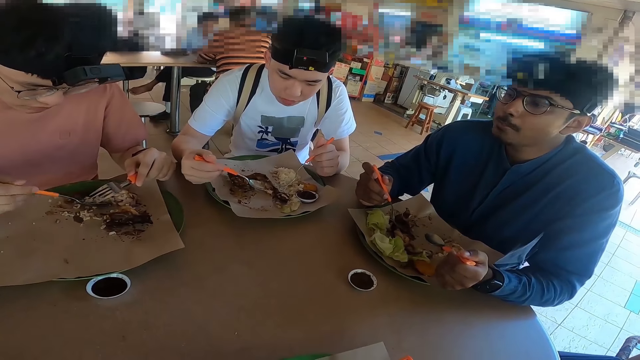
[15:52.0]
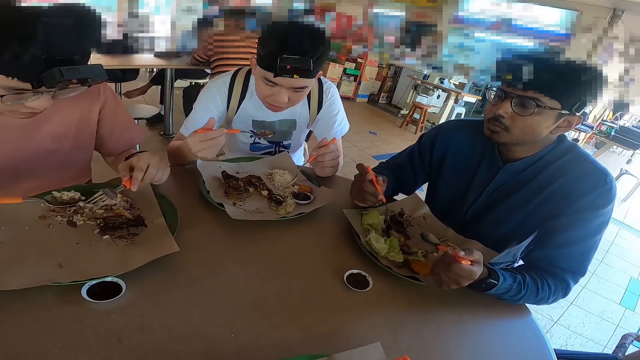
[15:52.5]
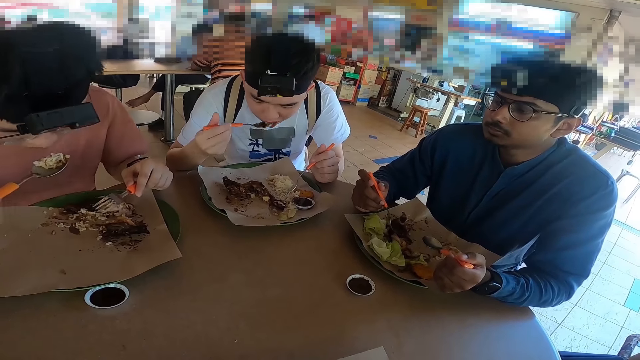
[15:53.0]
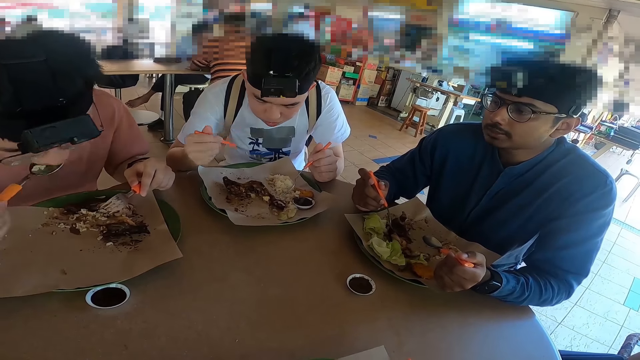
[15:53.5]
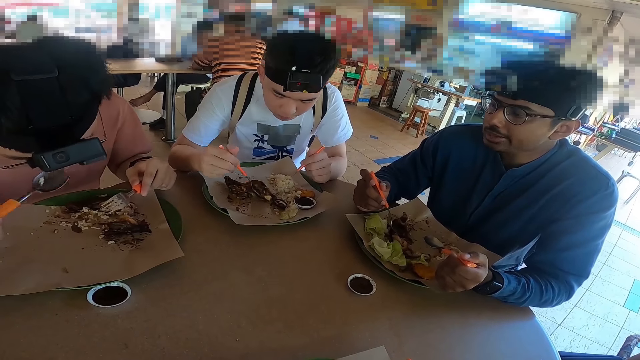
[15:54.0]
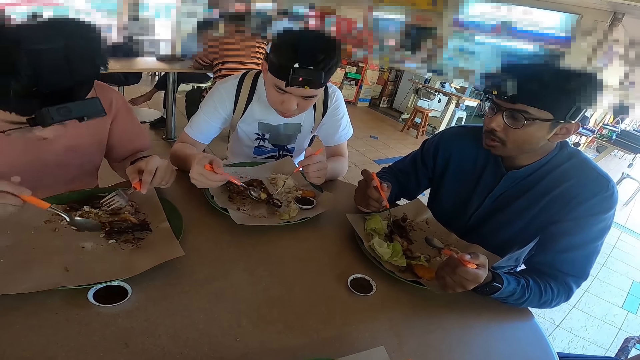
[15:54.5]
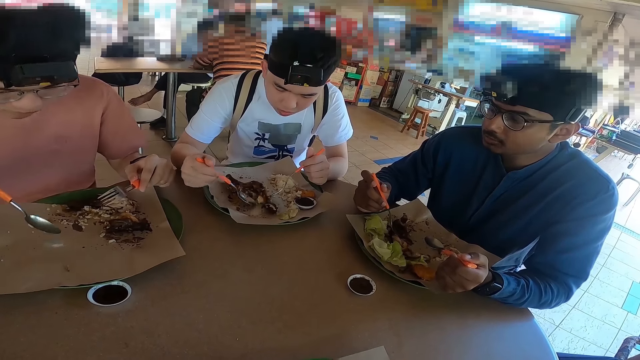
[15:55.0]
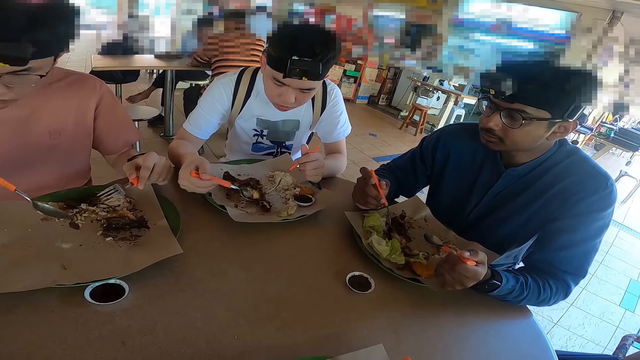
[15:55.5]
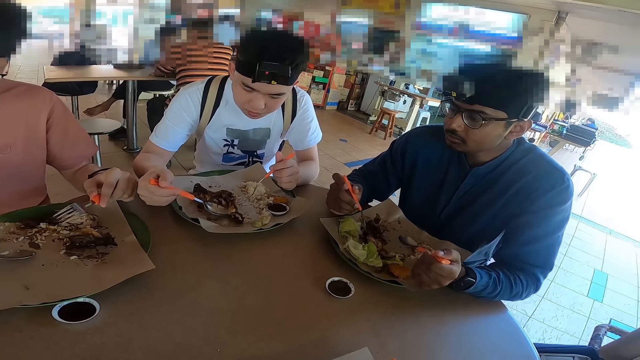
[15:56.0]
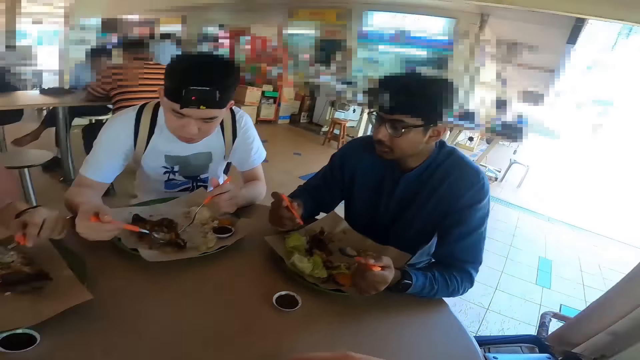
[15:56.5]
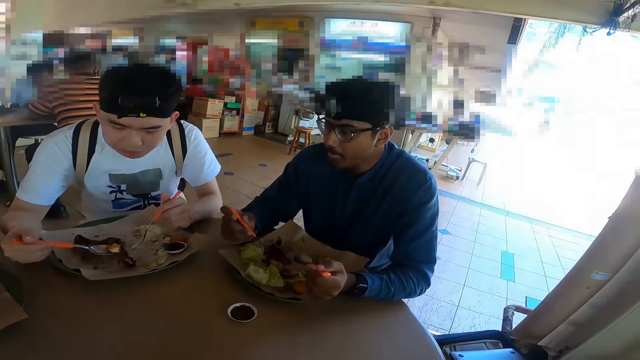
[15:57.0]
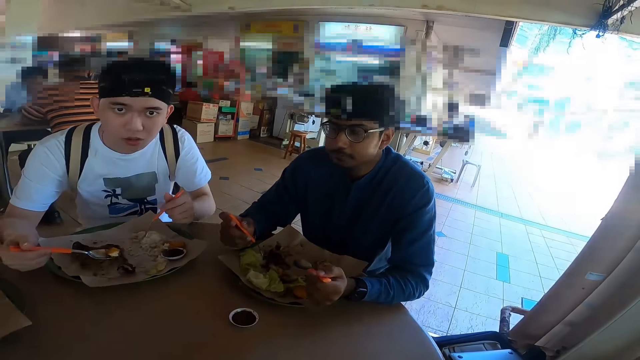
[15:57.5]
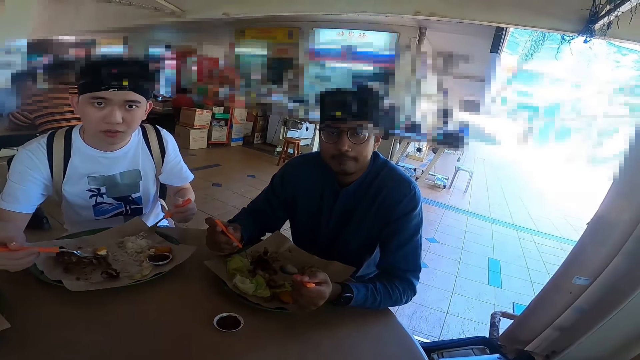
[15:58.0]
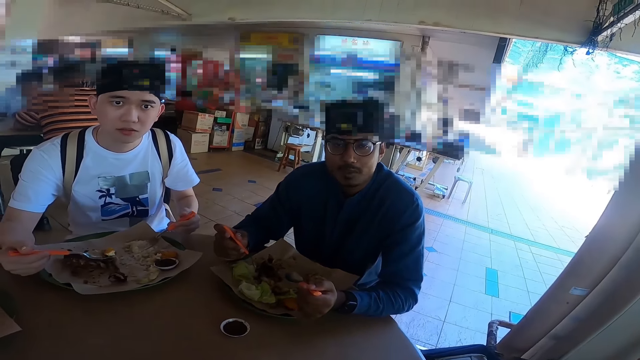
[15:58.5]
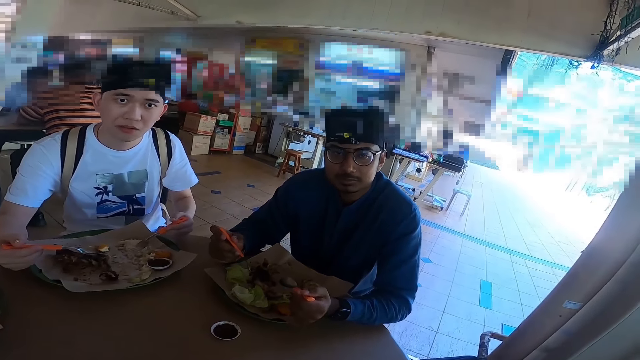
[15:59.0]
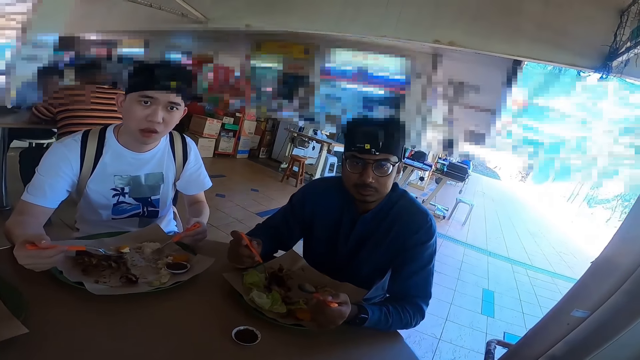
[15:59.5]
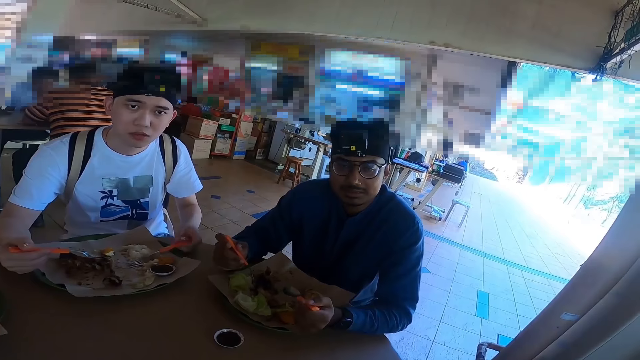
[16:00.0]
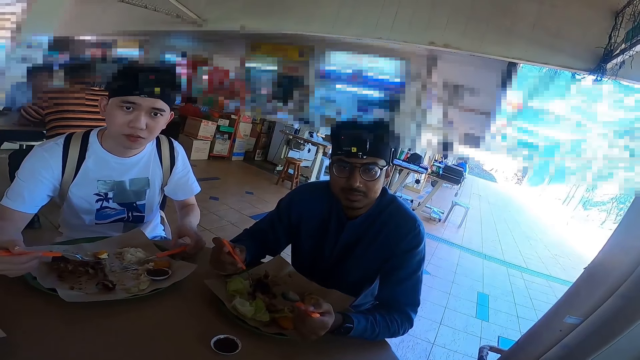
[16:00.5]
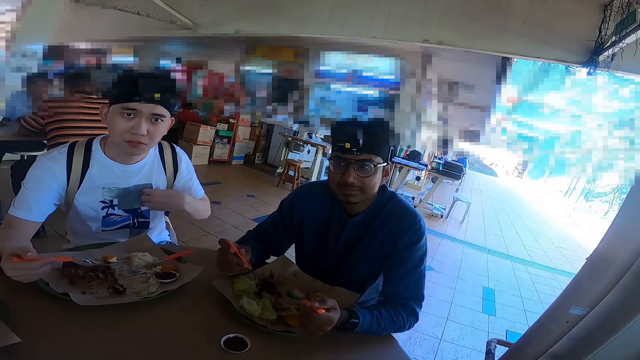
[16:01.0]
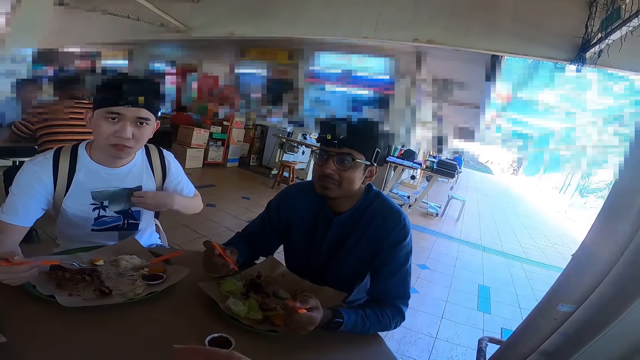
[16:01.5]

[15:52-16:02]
The camera wearer is talking. Someone is looking at the camera wearer.

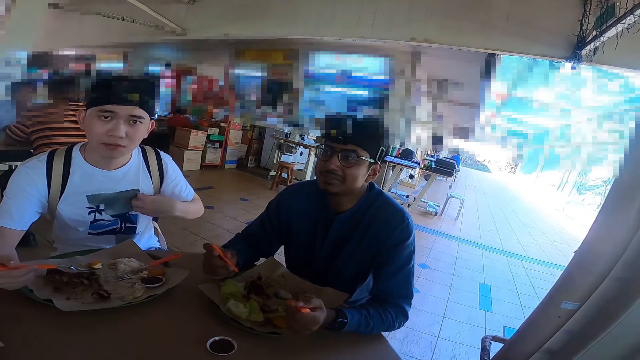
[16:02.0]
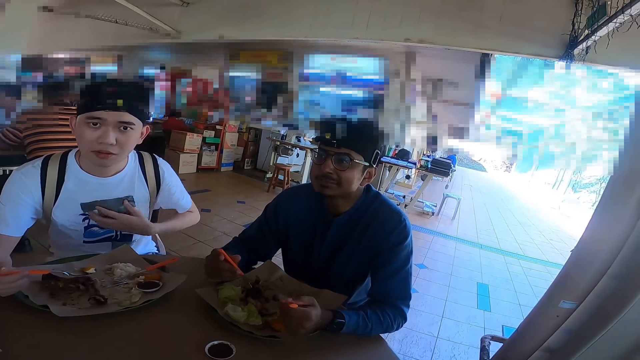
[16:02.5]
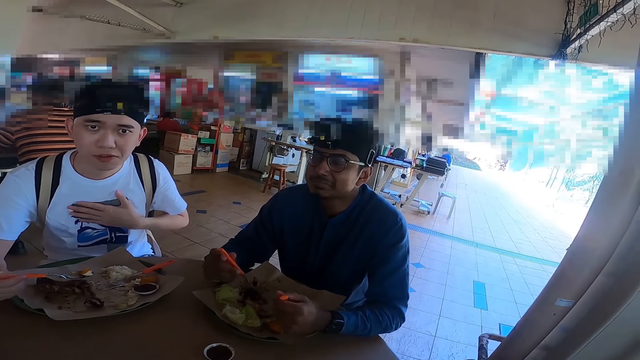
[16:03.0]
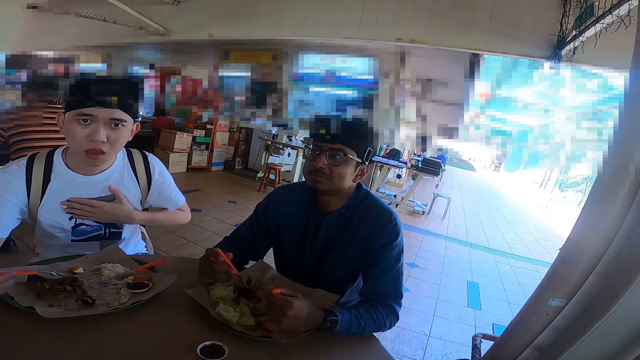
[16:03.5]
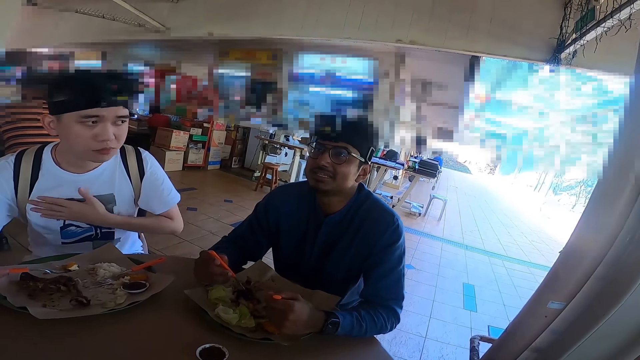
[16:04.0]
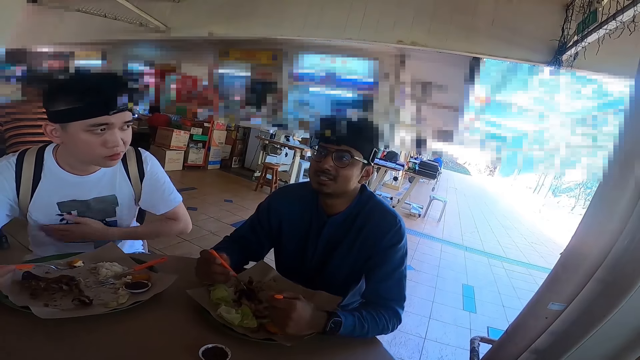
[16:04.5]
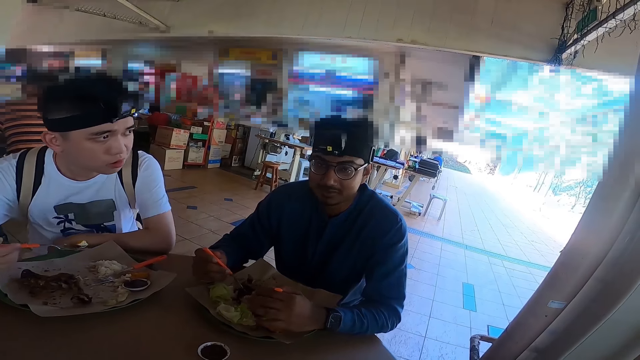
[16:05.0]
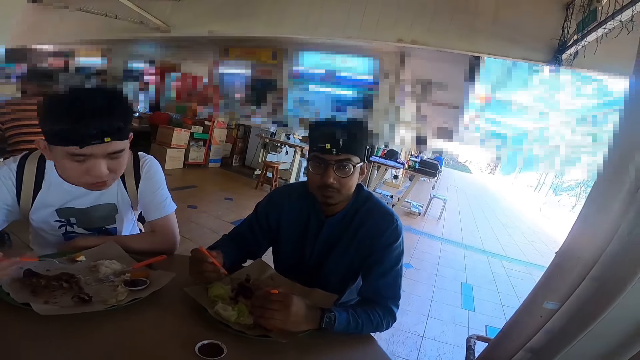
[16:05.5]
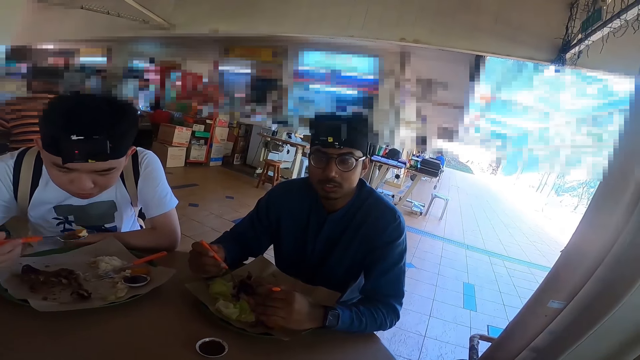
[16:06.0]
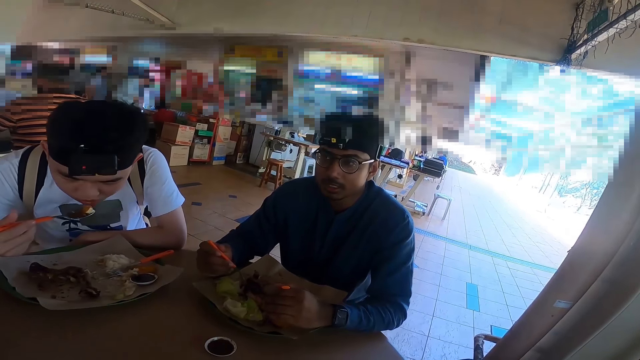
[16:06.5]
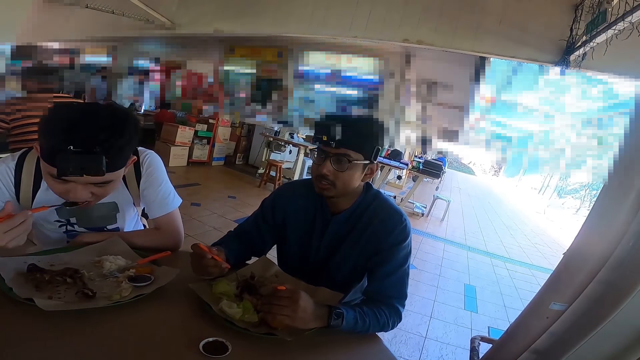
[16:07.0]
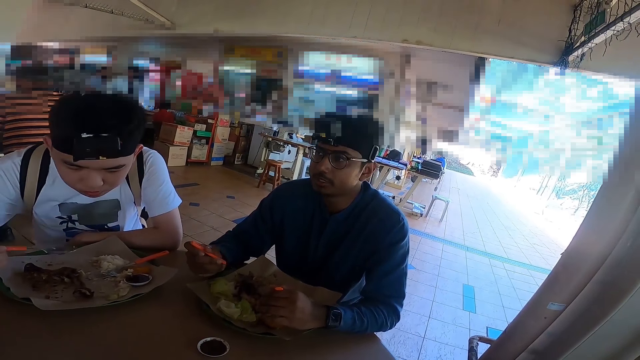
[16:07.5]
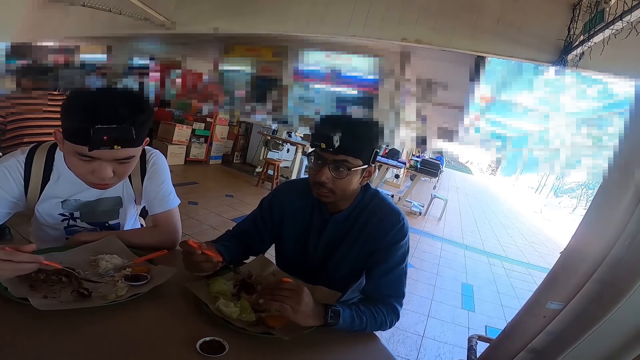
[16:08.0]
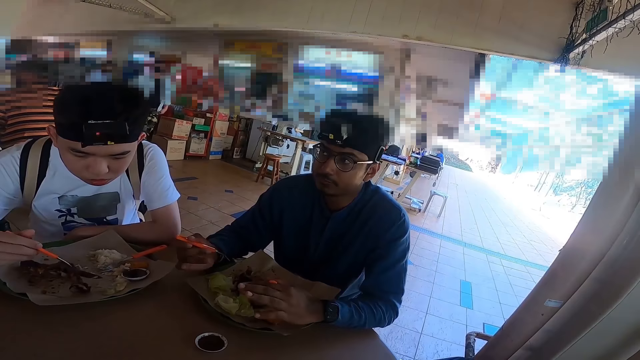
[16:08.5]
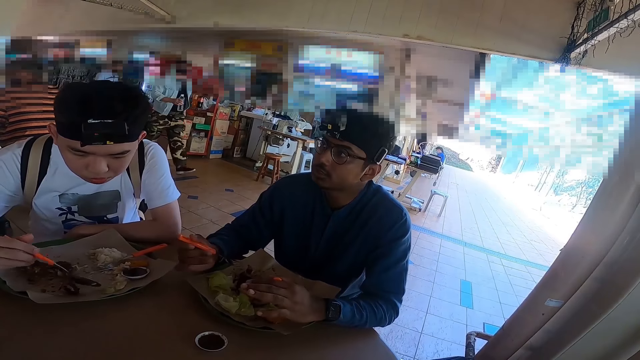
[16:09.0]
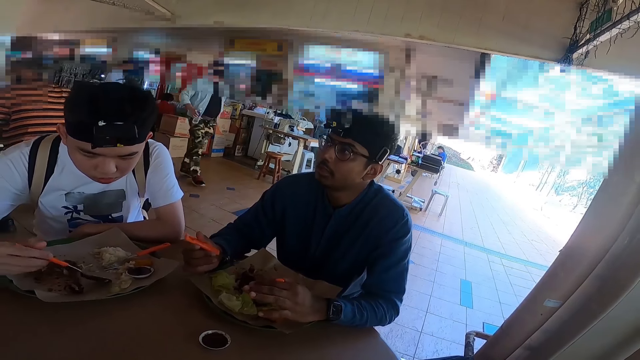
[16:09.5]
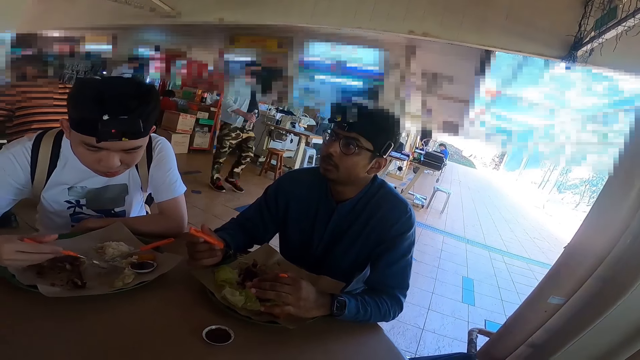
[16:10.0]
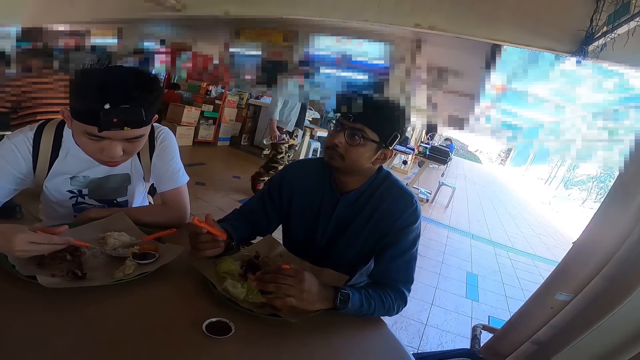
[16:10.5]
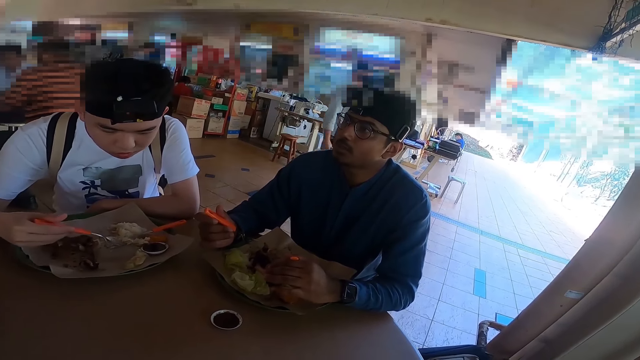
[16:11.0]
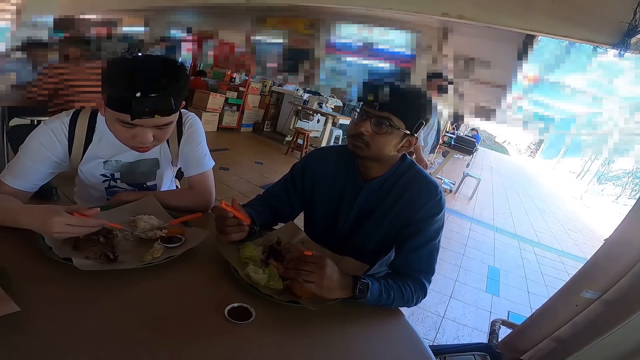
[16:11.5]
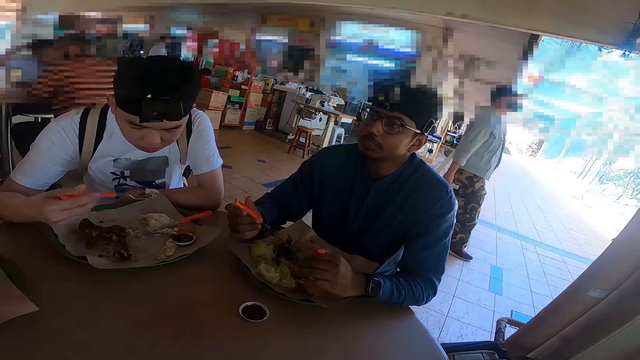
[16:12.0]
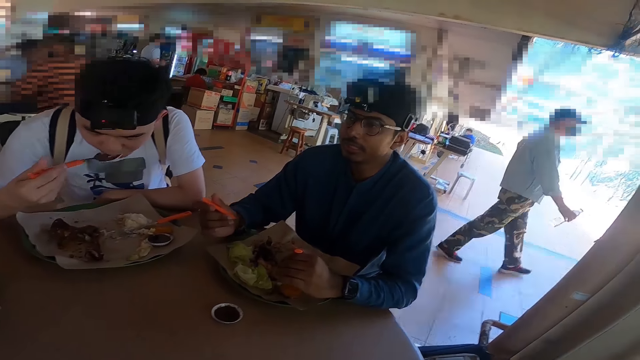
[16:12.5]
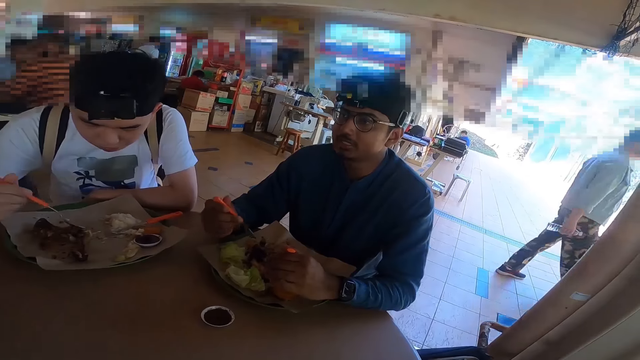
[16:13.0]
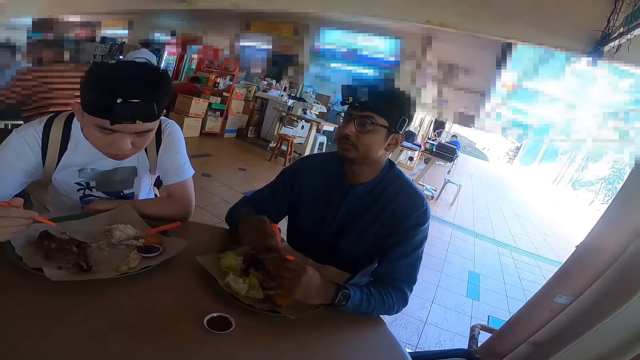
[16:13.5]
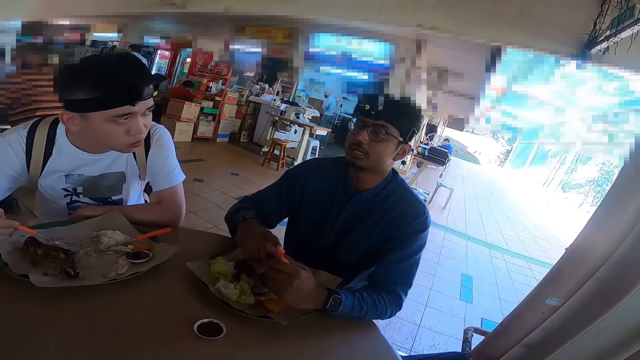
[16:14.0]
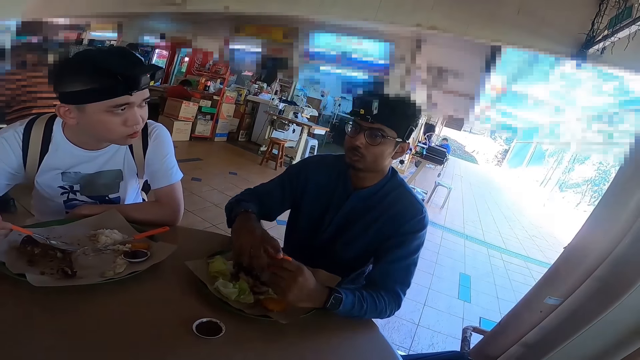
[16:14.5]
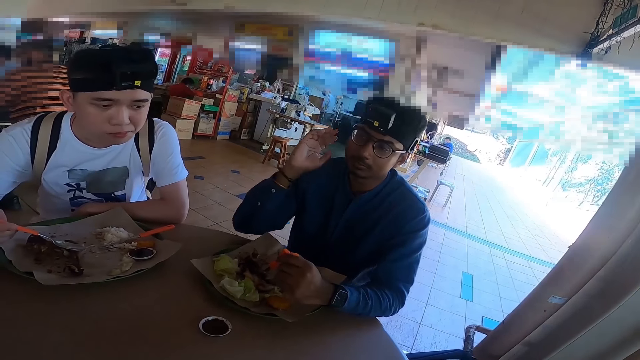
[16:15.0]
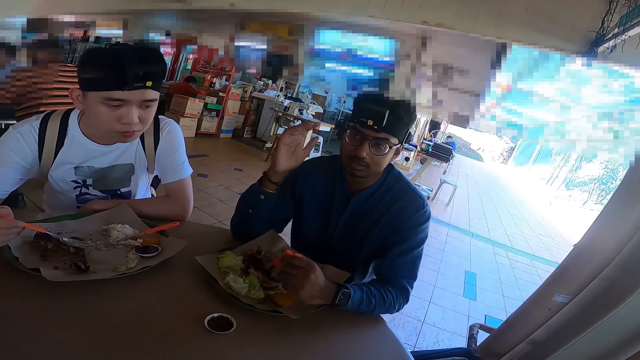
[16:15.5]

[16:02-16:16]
A man talks.
